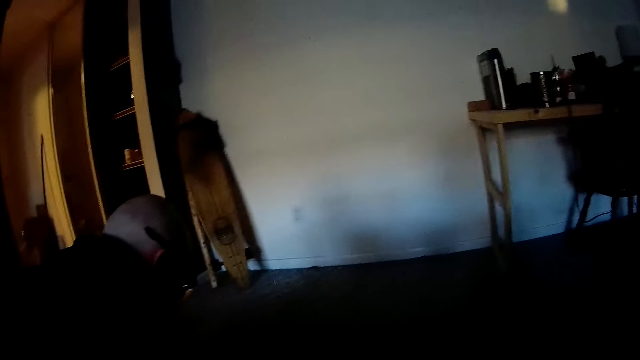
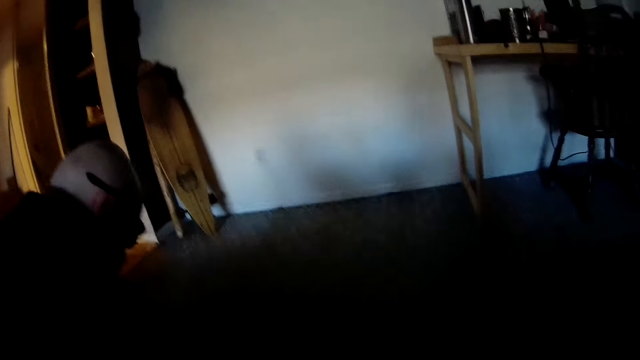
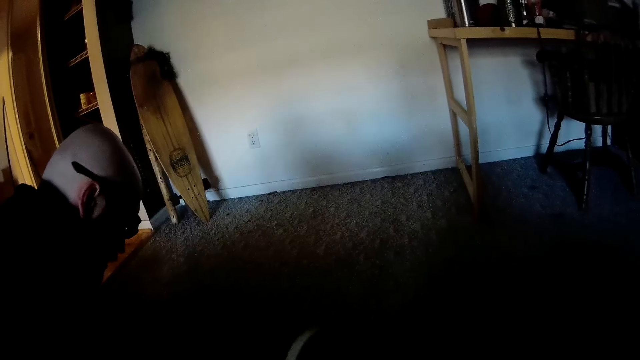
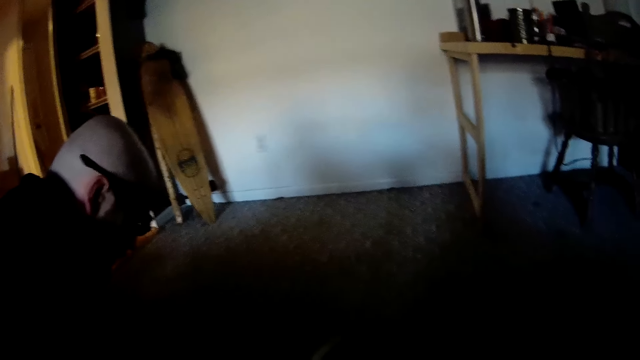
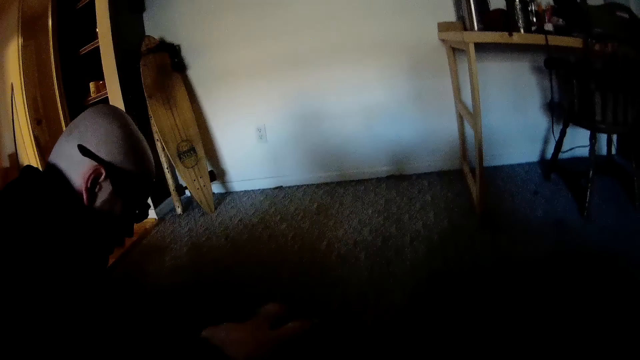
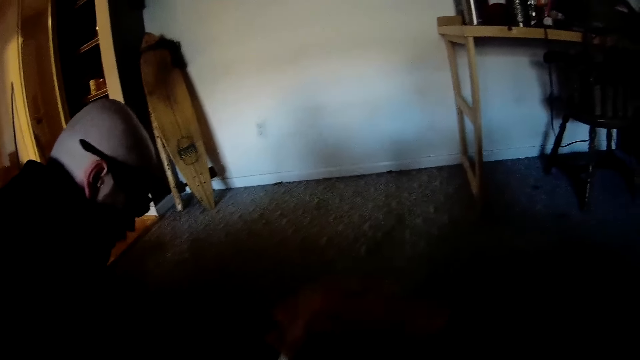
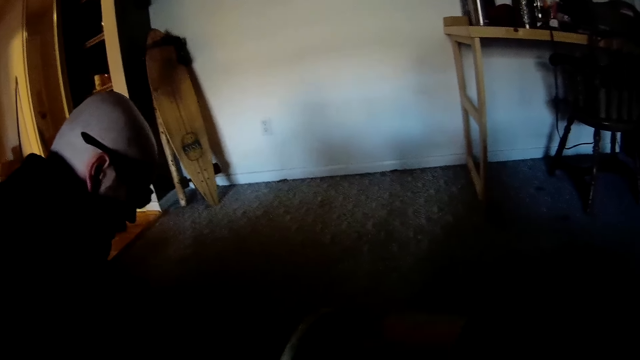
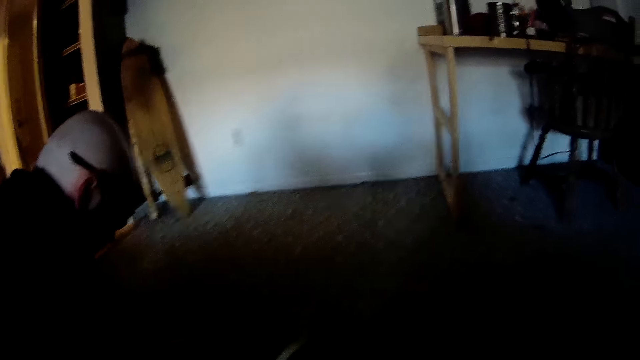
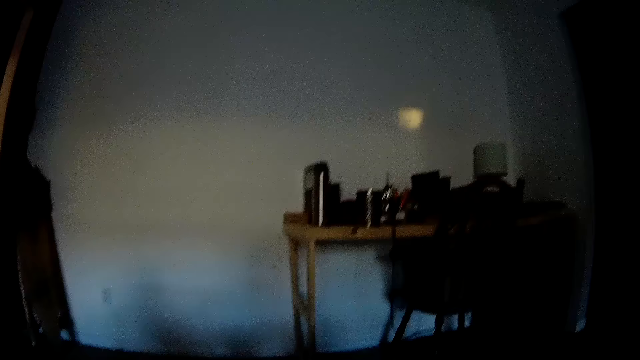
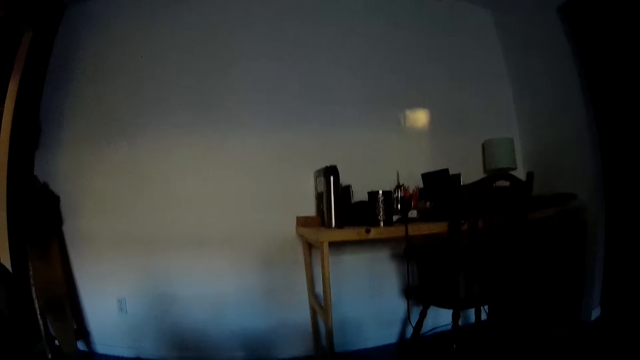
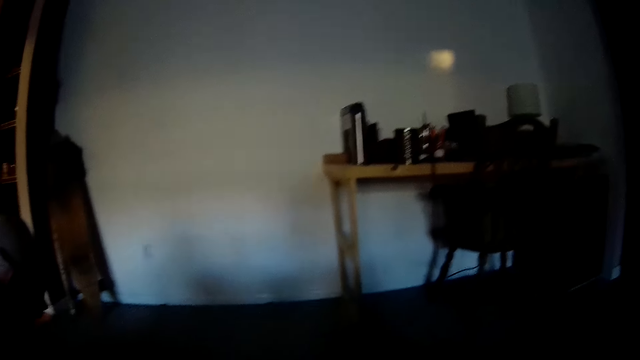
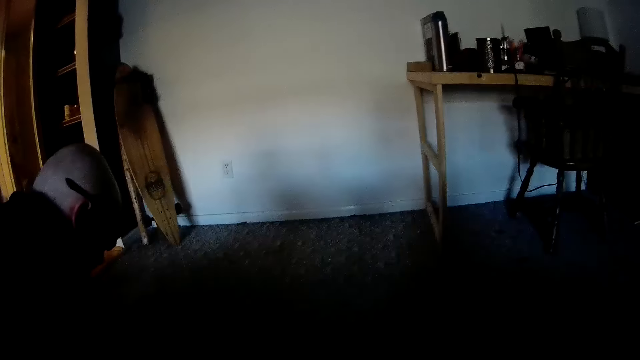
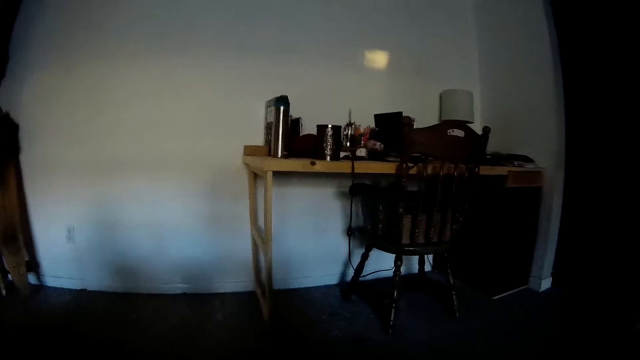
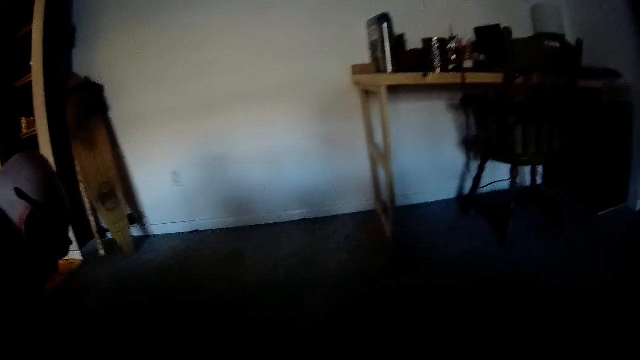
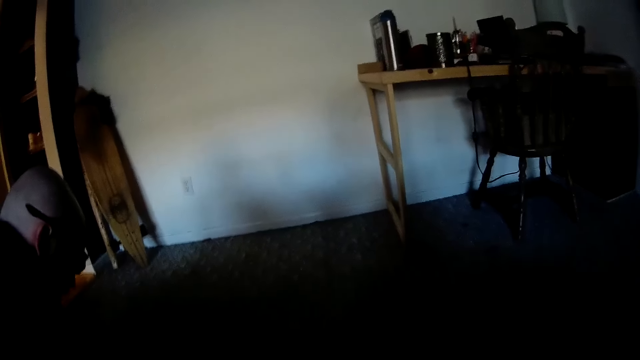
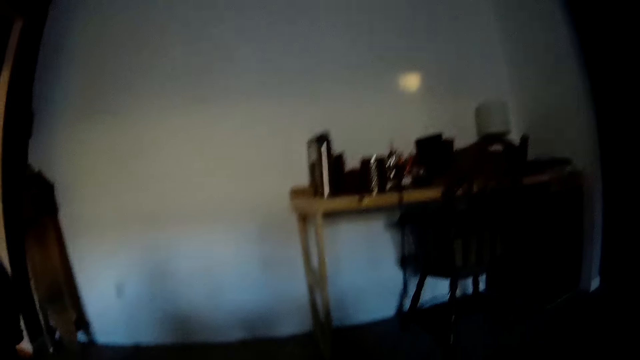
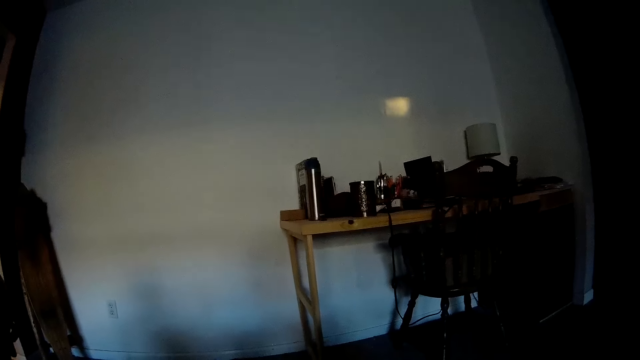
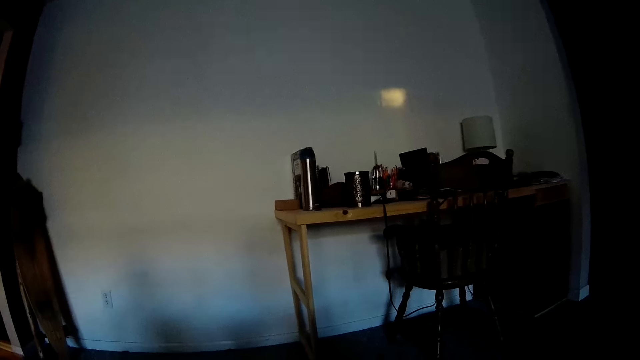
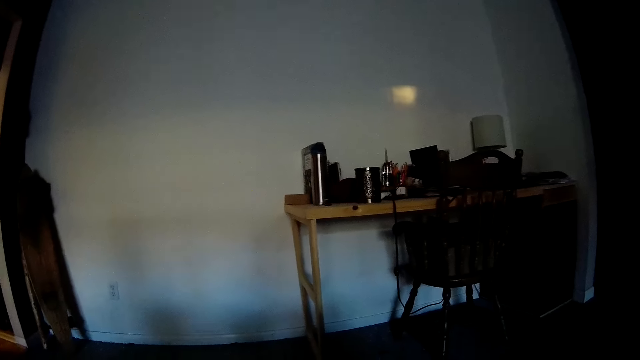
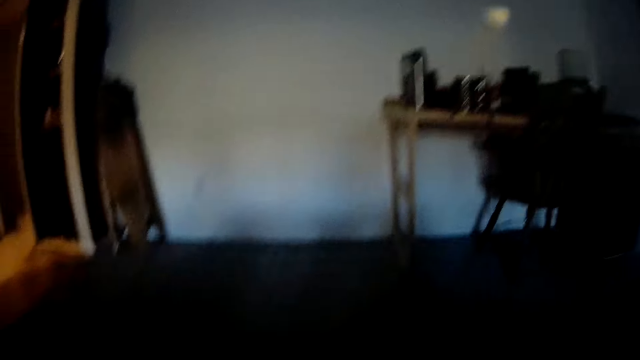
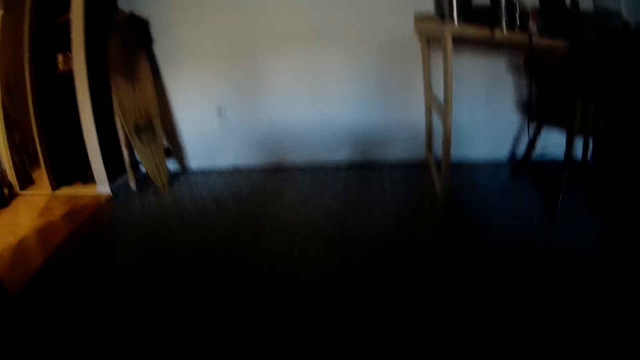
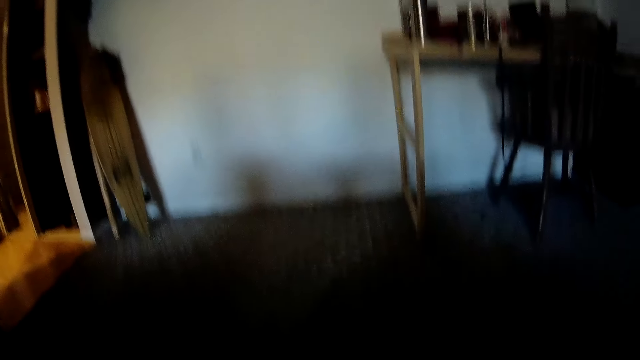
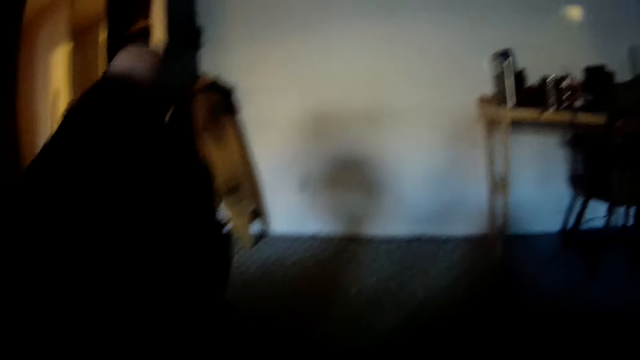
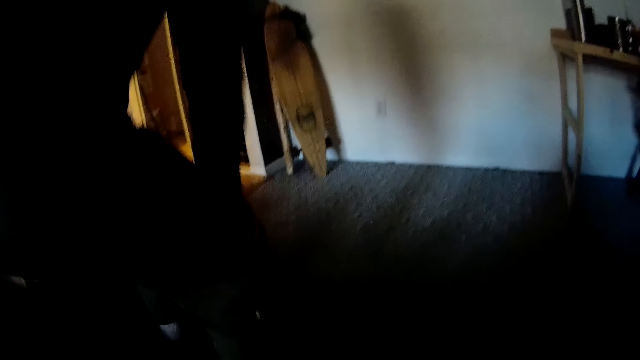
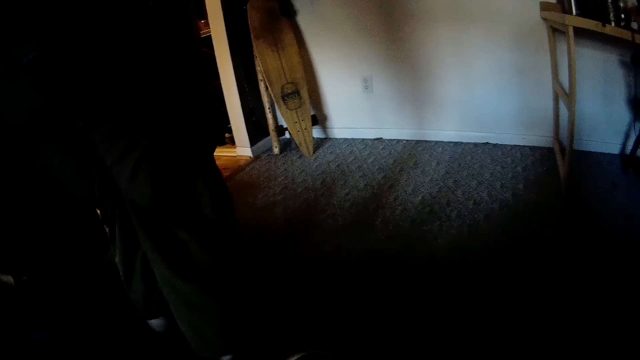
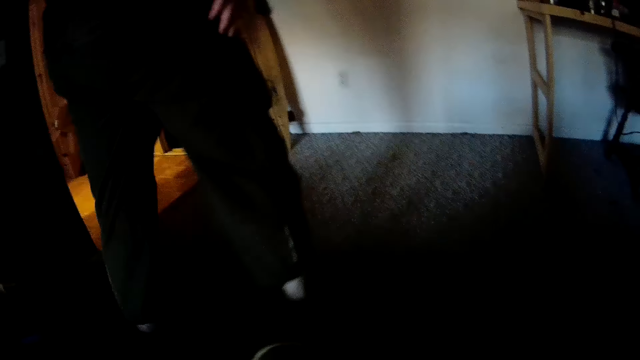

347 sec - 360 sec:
The man stands up from the bed or chair.

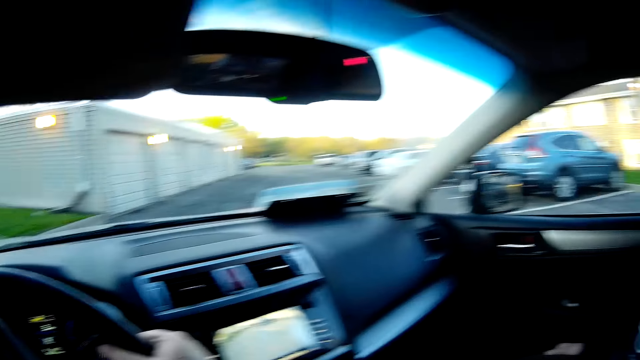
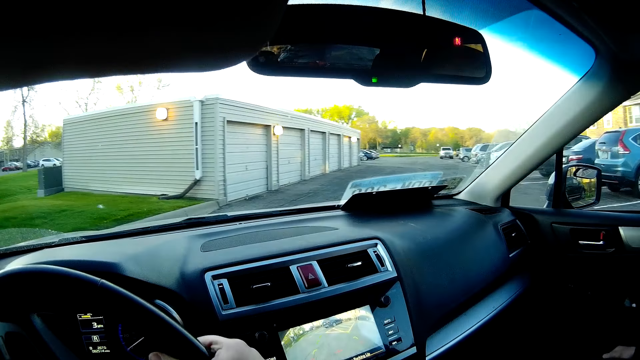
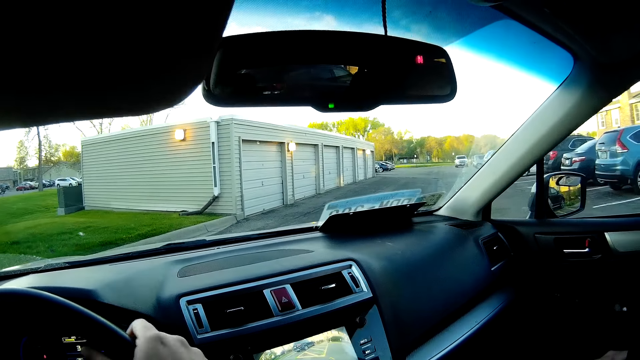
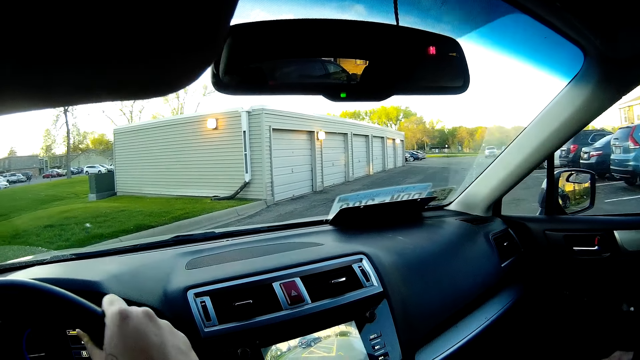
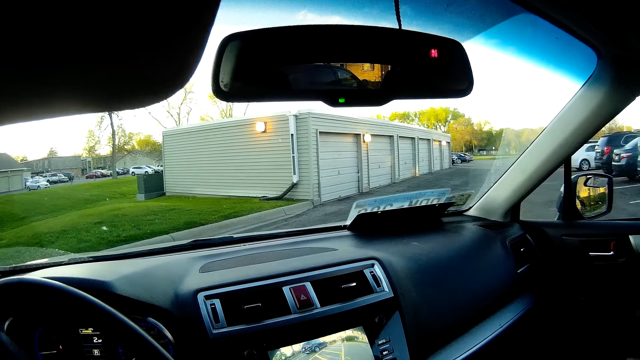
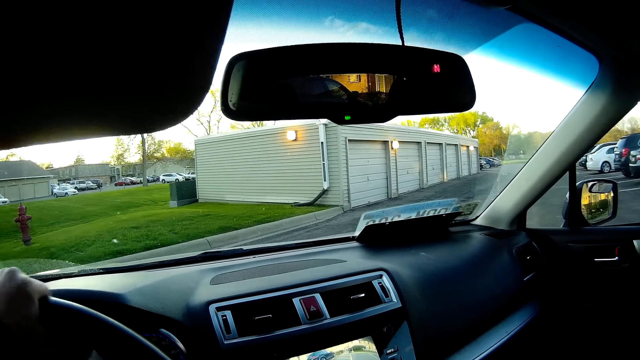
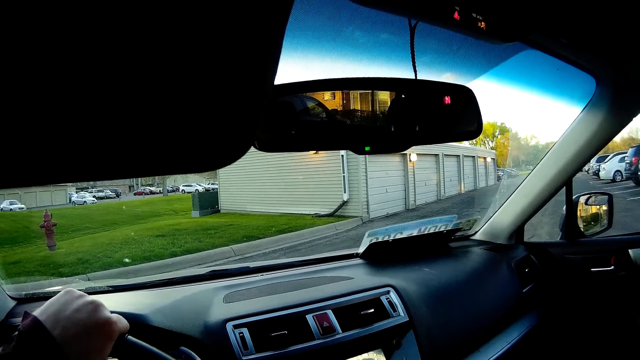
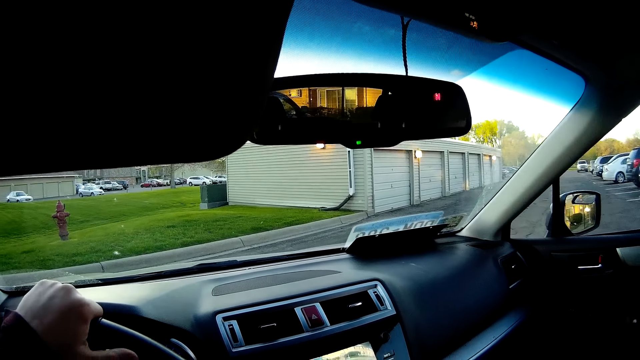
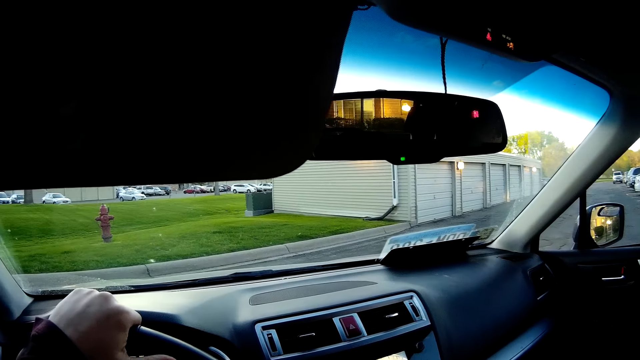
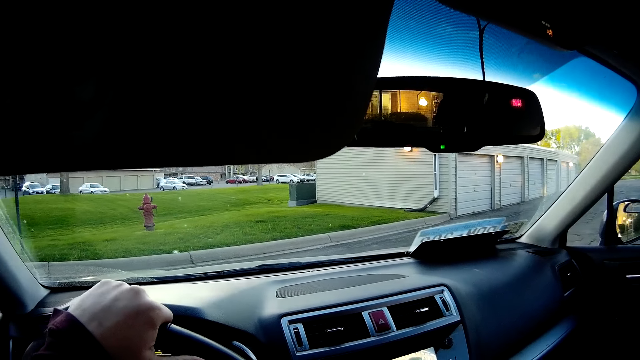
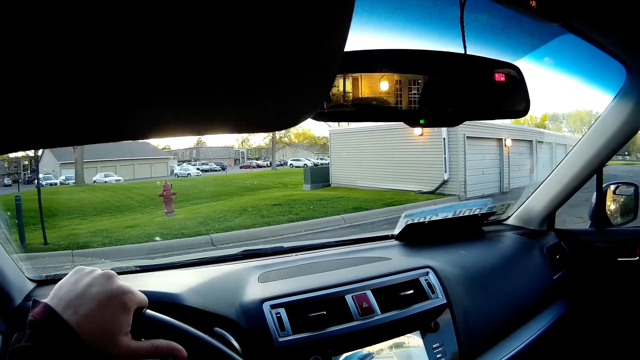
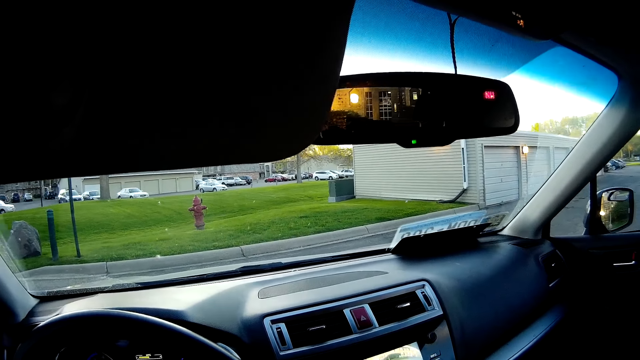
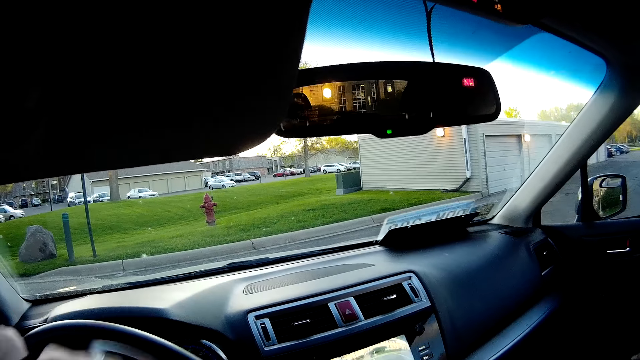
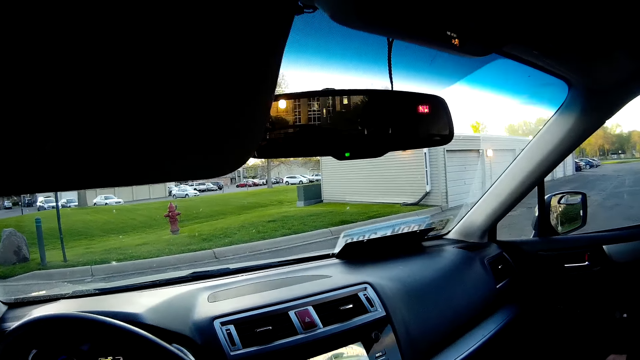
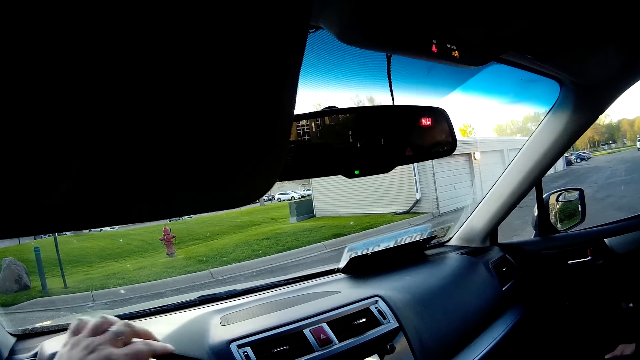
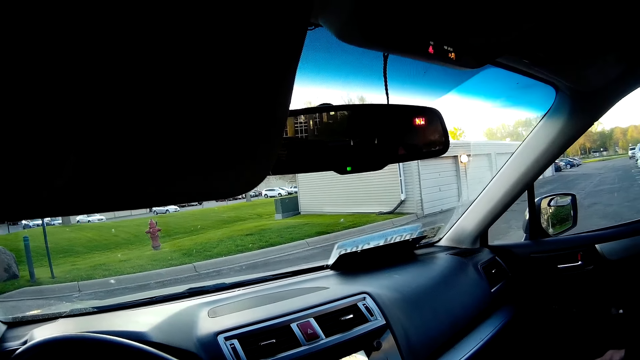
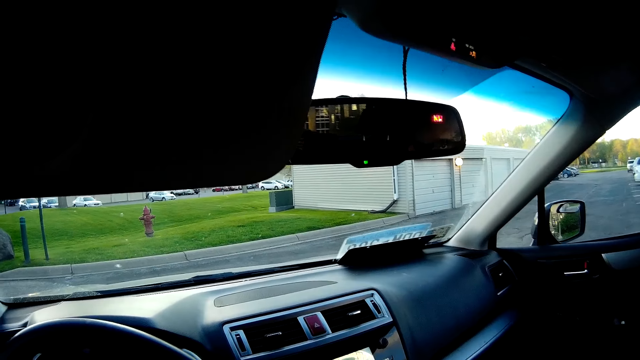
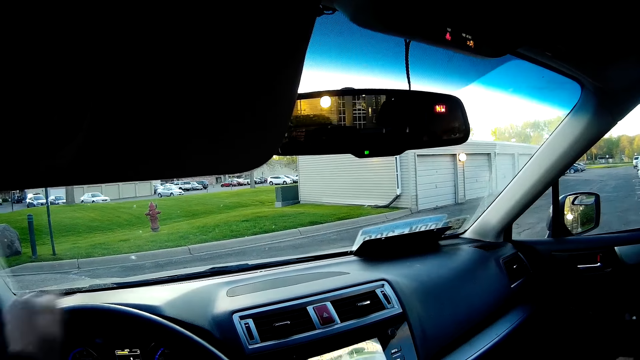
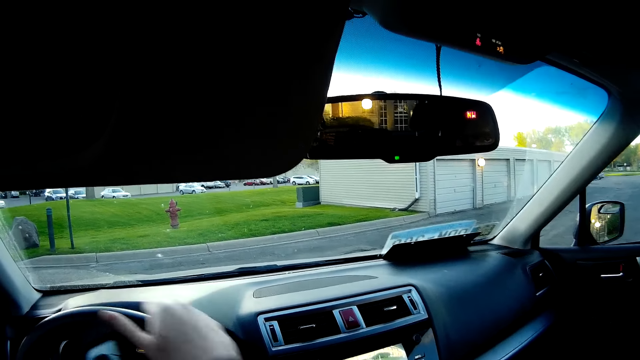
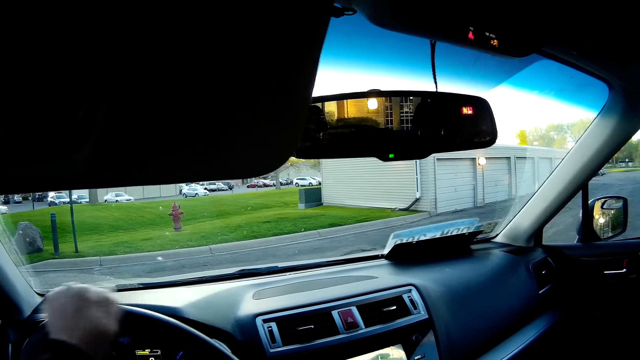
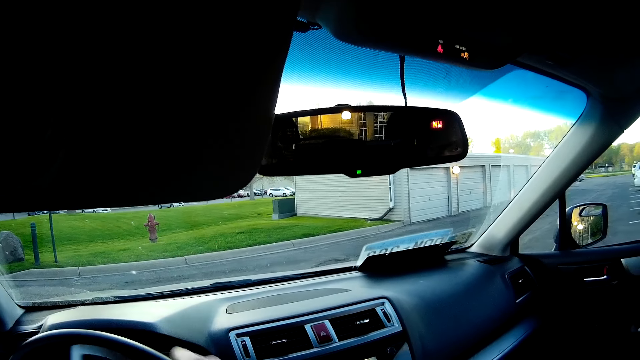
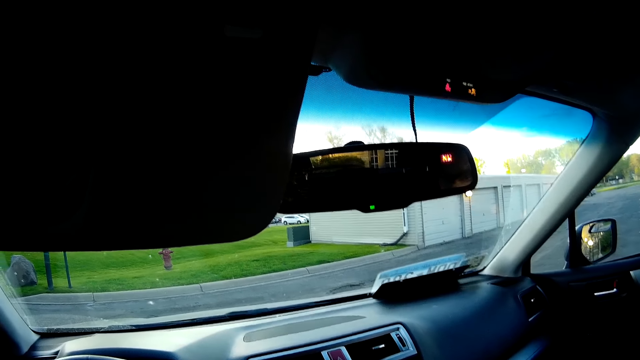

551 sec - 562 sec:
The camera wearer controls the steering wheel of the car. They negotiate a corner. They turn the steering wheel to the left with both hands. They turn the steering wheel of the car to the right with both hands.
